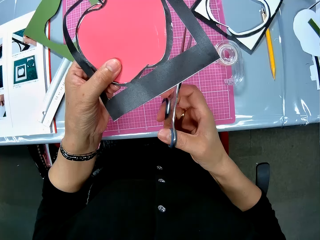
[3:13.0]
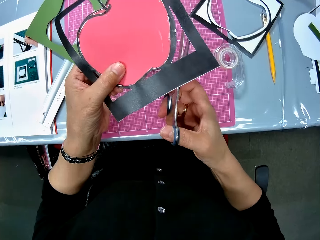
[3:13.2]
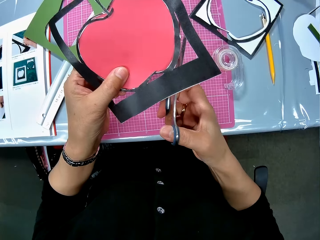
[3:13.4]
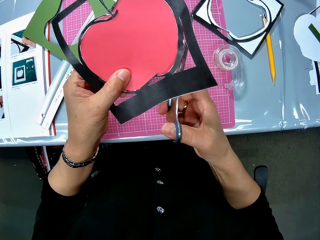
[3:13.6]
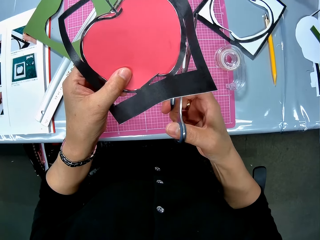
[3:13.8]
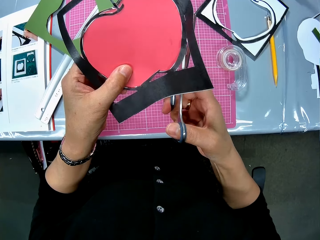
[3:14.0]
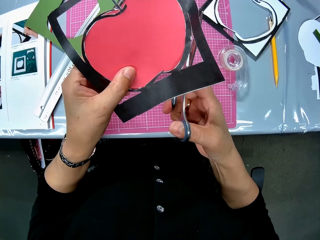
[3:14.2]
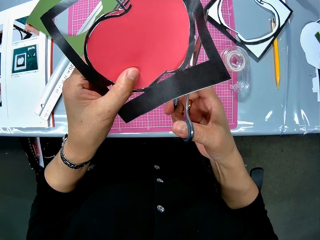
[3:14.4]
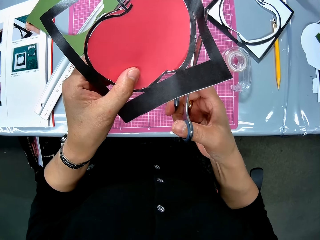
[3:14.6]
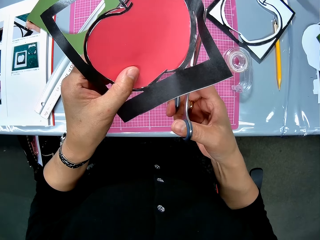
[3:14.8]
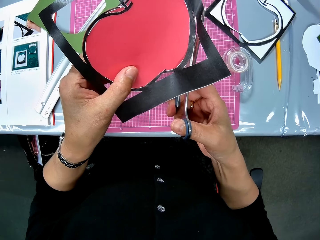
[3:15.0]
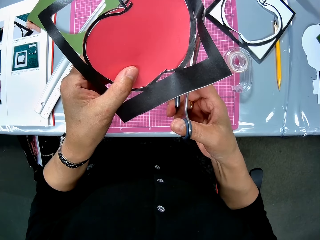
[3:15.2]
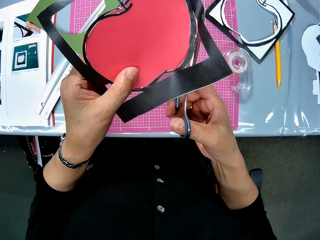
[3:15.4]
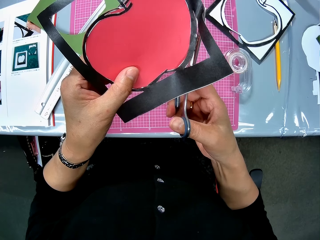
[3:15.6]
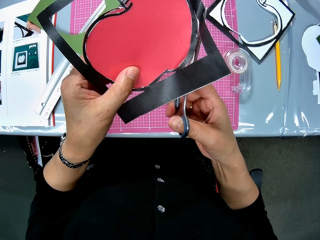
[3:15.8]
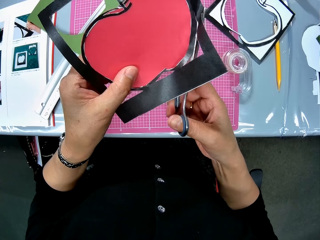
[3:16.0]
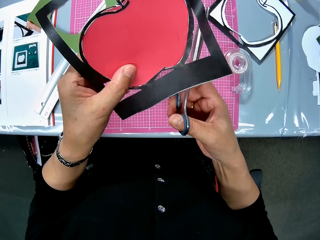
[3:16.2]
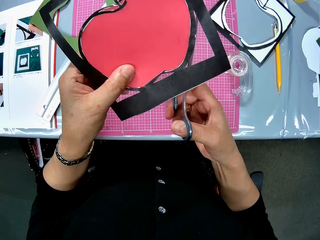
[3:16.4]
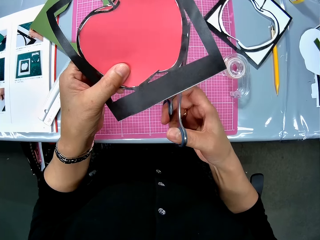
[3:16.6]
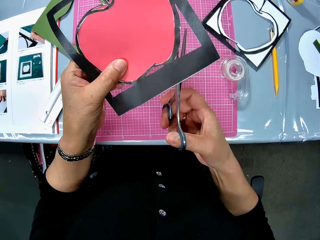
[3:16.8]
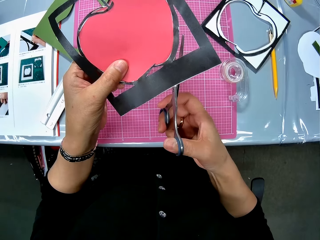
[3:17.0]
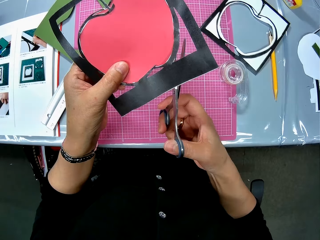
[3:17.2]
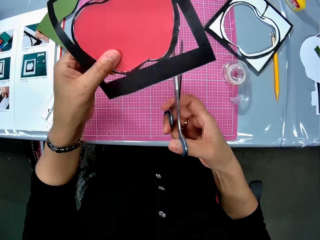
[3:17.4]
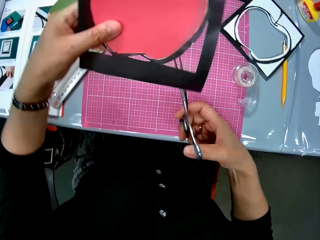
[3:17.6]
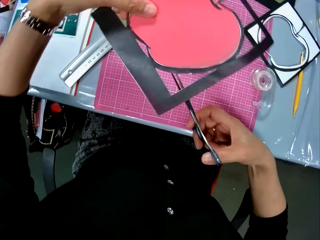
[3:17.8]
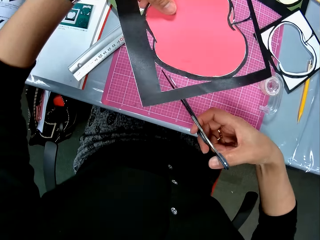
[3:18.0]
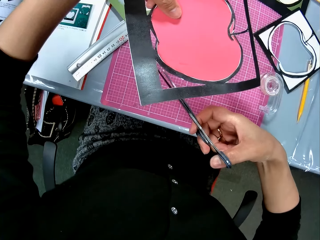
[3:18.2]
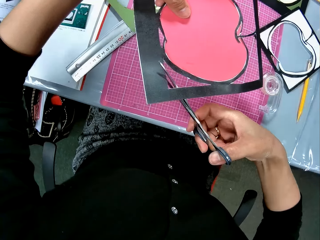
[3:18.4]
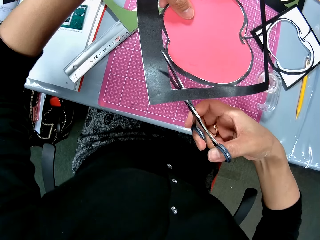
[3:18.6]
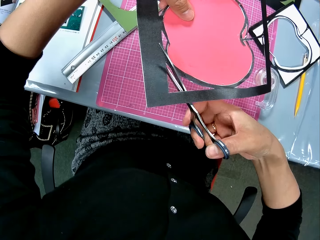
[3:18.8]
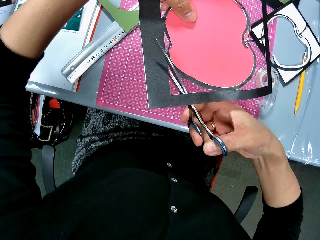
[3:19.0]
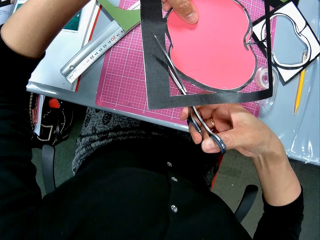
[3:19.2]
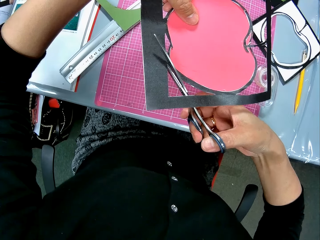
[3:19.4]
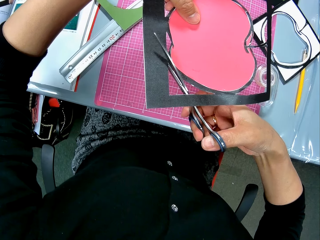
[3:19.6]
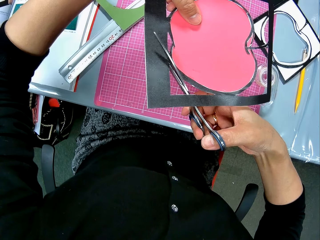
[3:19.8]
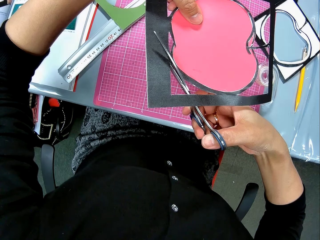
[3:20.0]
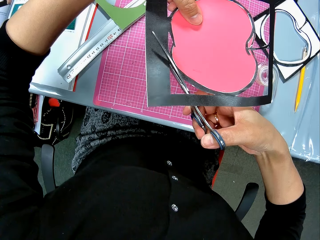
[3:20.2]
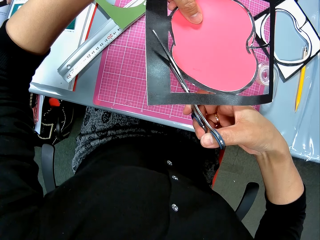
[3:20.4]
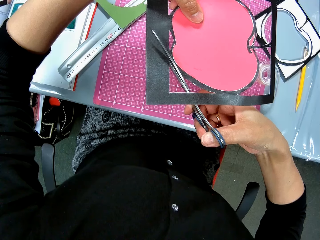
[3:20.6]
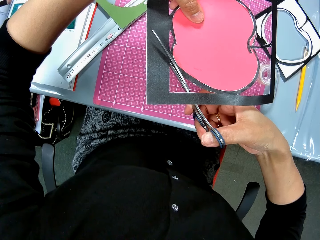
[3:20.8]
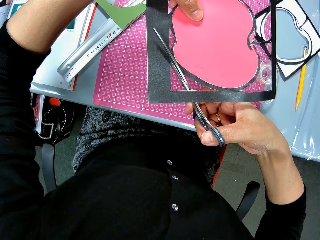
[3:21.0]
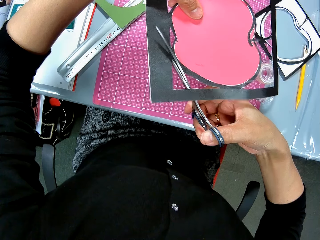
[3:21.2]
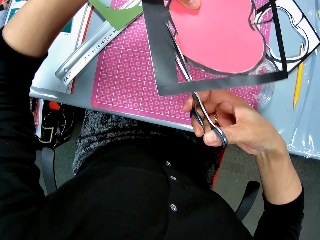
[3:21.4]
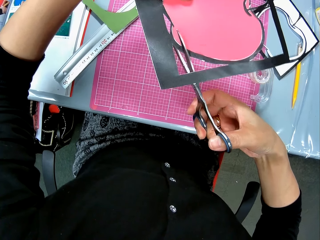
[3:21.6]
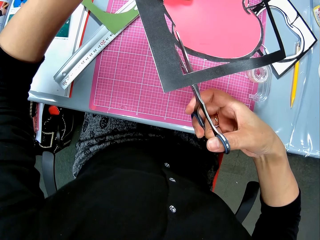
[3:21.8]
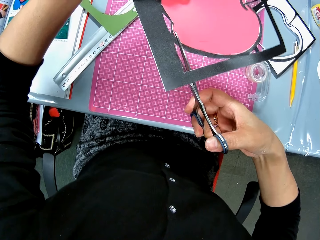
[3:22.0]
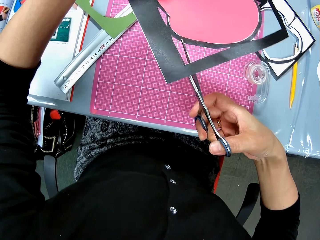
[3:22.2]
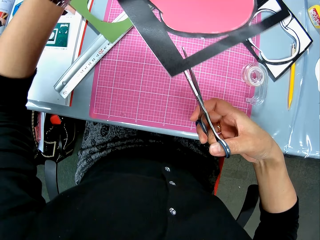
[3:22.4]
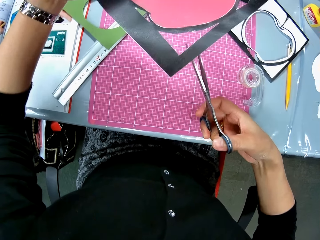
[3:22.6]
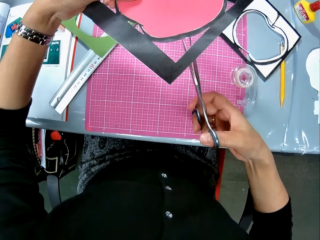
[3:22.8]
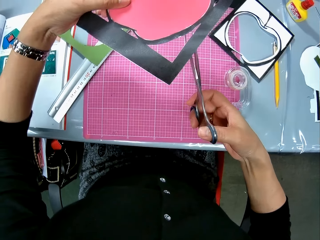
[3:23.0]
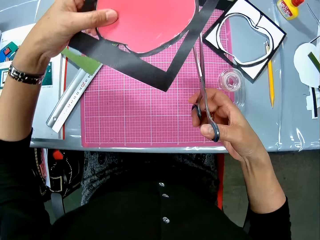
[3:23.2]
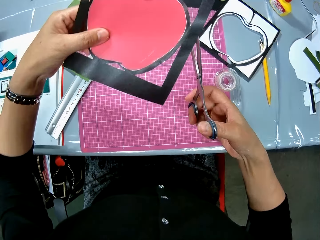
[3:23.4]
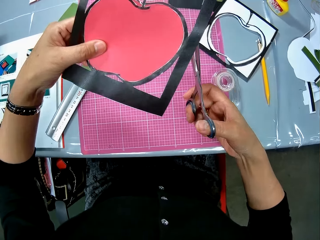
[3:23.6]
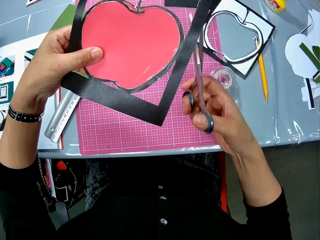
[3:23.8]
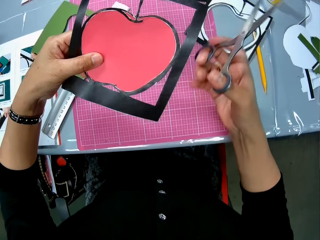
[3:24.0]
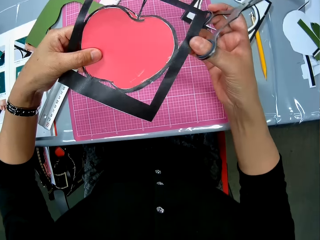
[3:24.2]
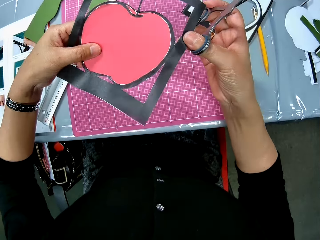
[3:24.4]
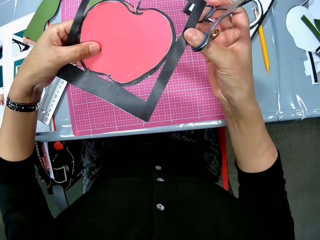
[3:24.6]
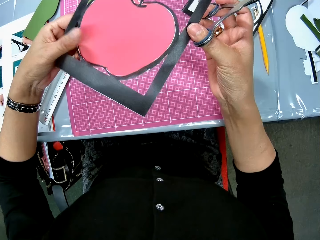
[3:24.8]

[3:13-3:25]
The camera wearer cuts a paper cutting. They rotate the paper cutting. They cut the paper cutting.

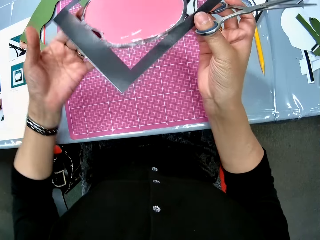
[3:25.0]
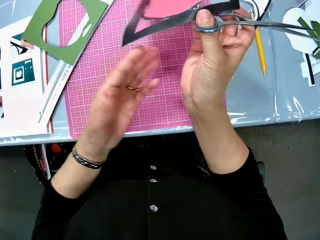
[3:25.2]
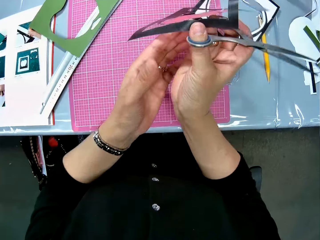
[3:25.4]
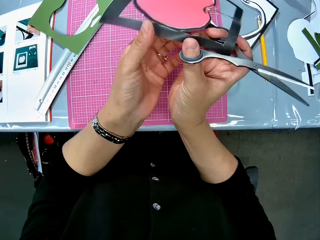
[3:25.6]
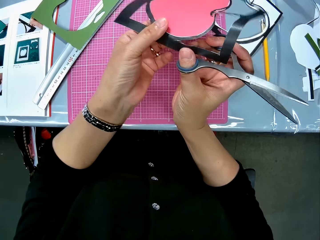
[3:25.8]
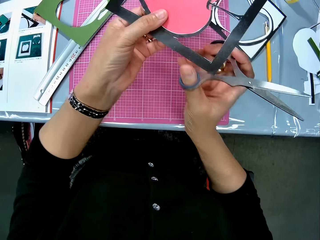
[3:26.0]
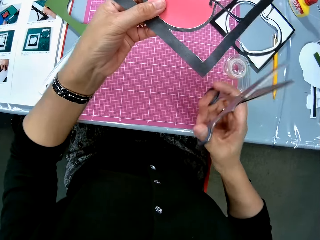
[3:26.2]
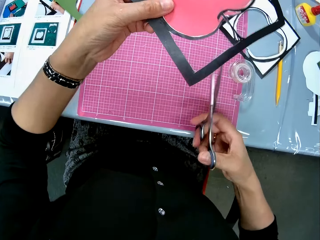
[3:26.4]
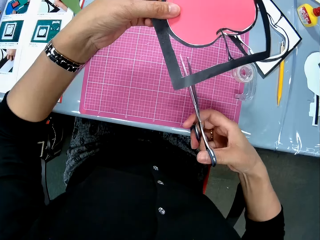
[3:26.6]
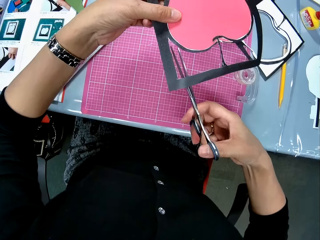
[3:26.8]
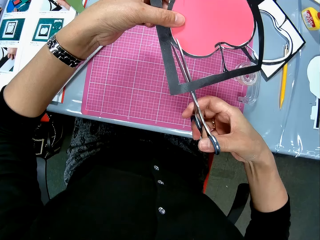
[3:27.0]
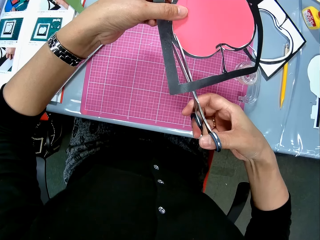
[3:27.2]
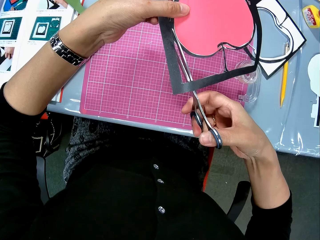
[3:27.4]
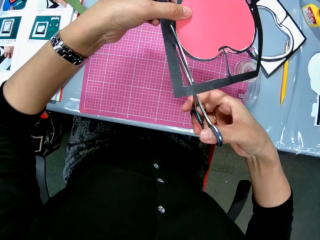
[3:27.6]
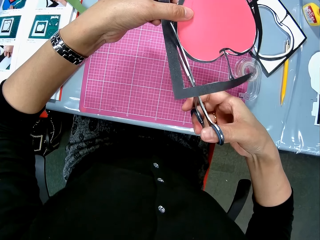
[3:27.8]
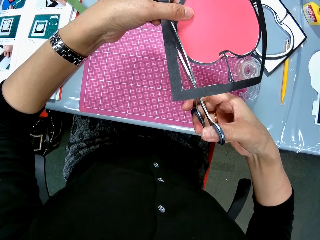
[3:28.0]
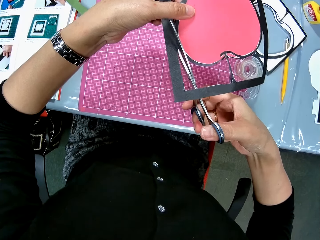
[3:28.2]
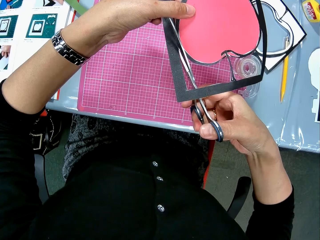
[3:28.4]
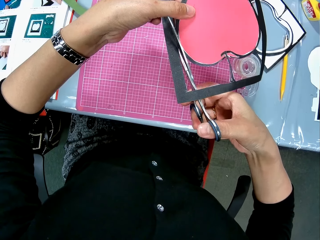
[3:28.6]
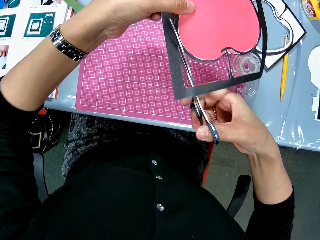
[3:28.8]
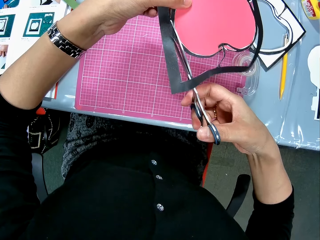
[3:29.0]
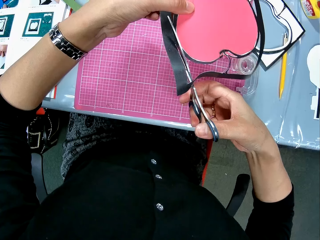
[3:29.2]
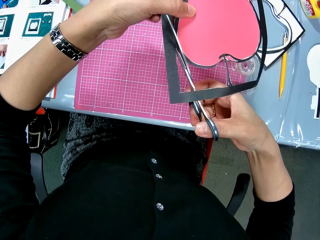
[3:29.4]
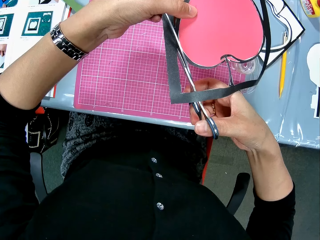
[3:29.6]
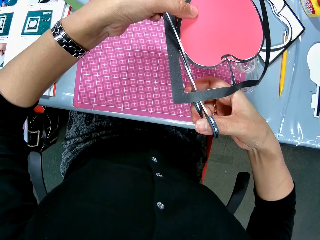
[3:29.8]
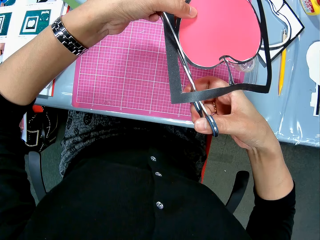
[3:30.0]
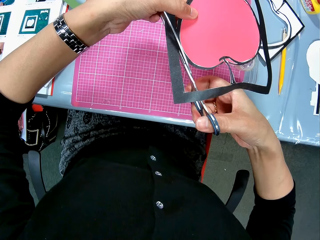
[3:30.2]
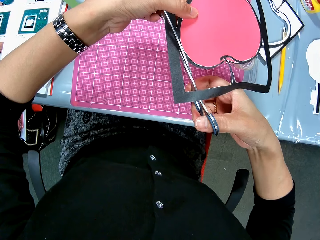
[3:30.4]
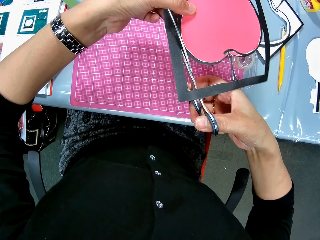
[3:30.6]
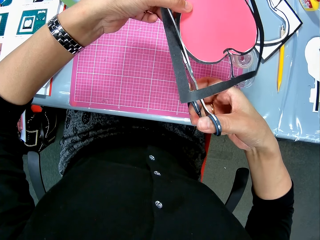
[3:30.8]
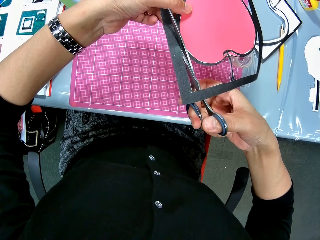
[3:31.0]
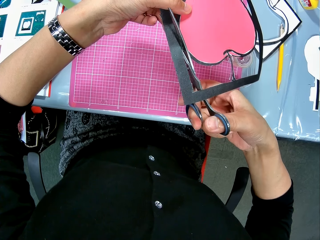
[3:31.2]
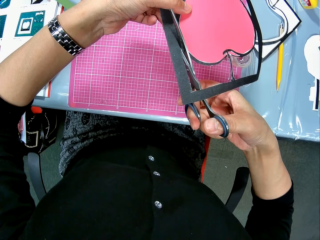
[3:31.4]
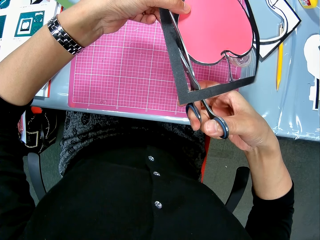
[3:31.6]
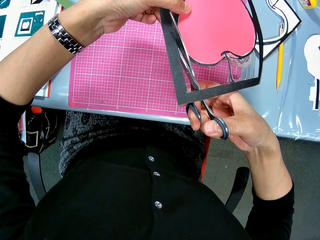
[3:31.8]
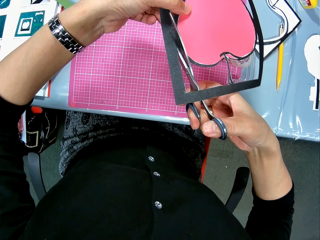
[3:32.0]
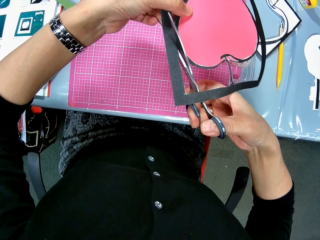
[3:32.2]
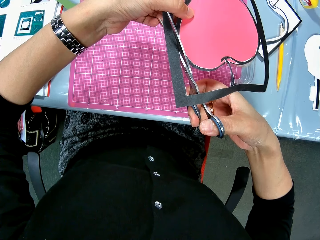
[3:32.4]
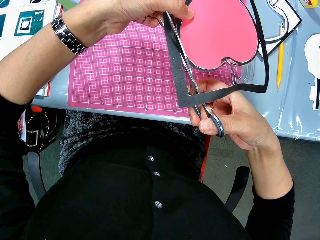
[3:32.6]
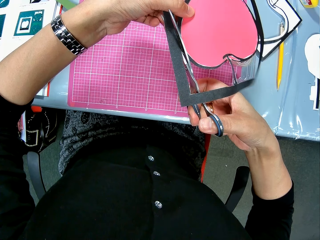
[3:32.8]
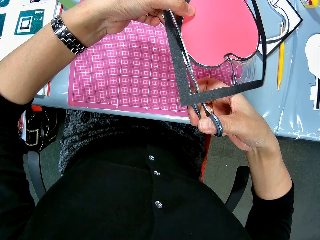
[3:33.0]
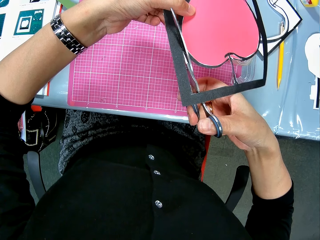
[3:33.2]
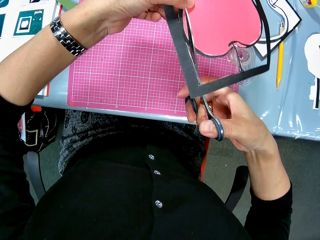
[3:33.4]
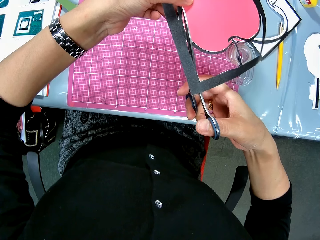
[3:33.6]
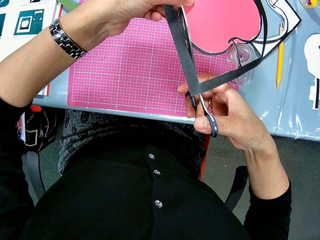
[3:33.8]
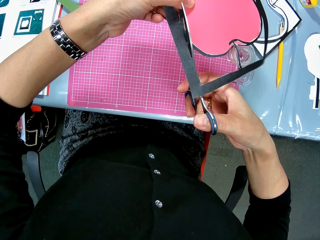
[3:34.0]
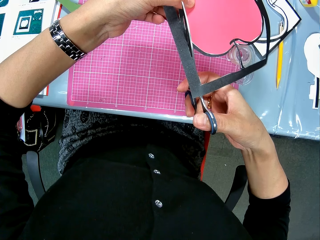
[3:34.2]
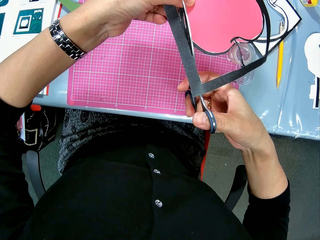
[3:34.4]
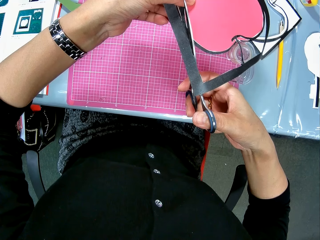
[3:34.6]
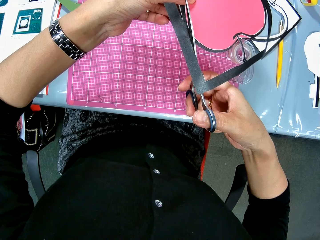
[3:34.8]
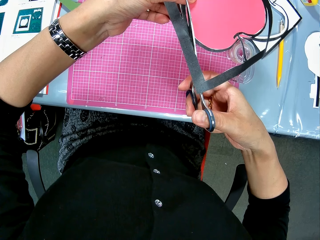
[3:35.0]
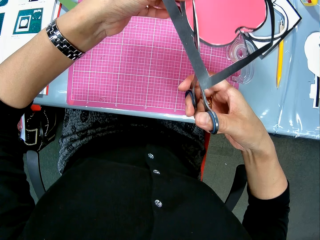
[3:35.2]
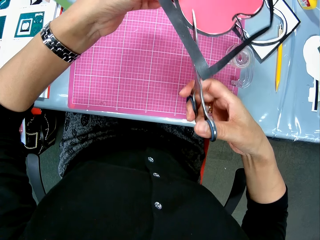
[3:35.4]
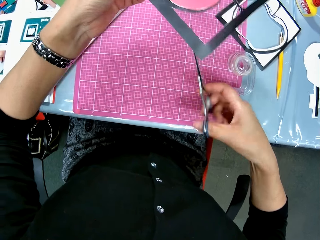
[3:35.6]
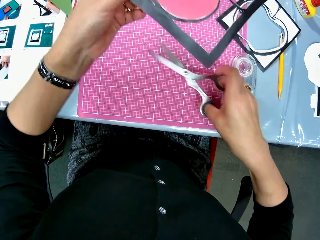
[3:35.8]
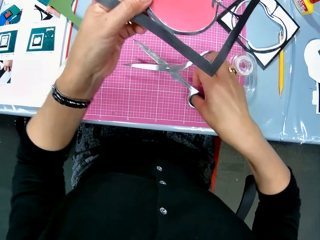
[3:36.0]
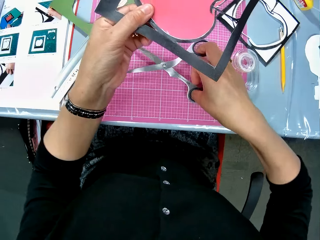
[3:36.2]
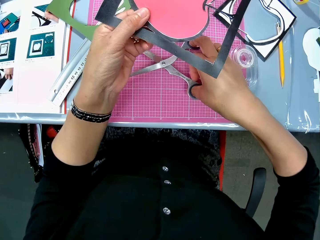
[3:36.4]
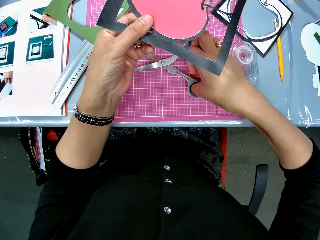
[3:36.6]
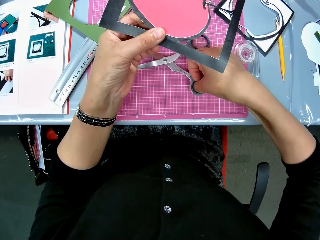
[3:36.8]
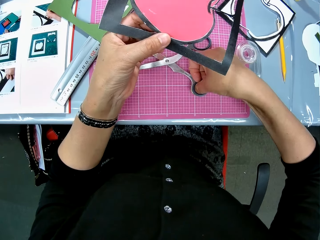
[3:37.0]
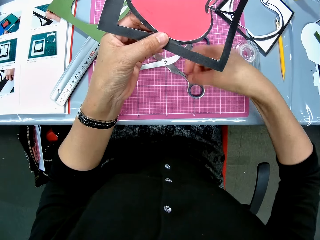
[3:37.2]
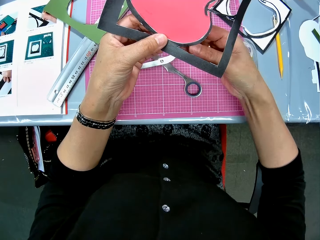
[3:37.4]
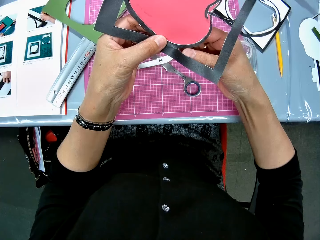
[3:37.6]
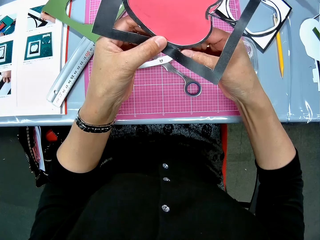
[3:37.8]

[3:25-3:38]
The camera wearer puts a pair of scissors down on a cutting mat.
